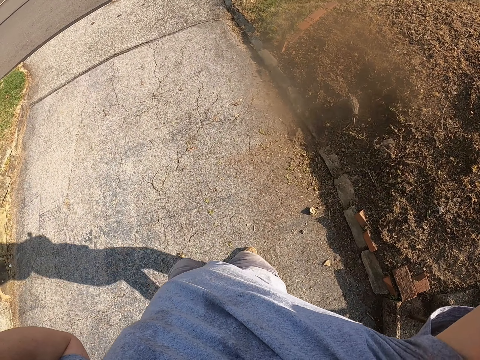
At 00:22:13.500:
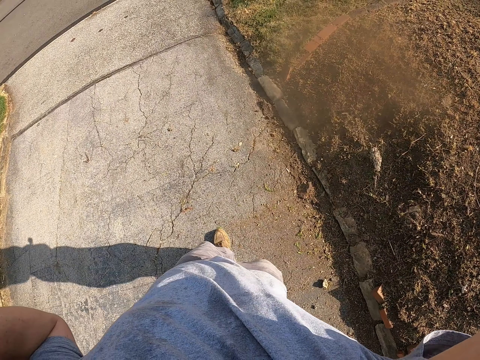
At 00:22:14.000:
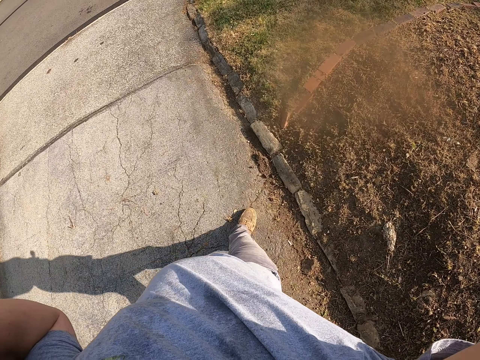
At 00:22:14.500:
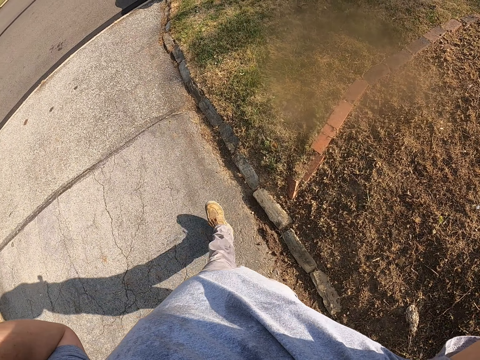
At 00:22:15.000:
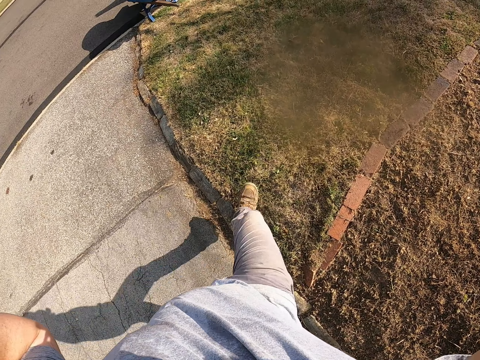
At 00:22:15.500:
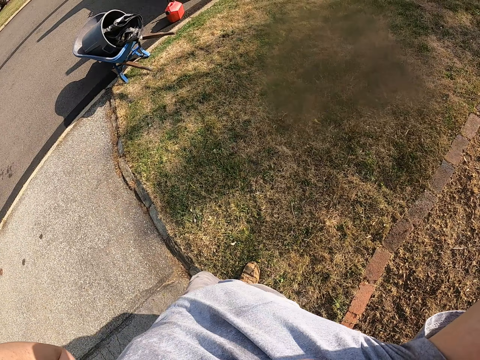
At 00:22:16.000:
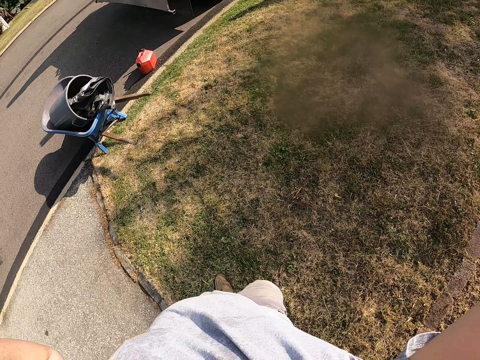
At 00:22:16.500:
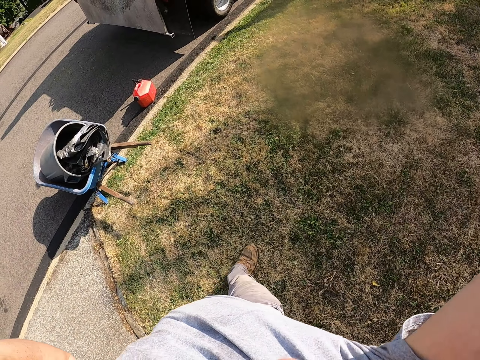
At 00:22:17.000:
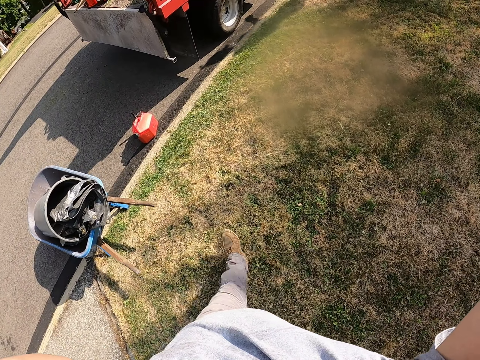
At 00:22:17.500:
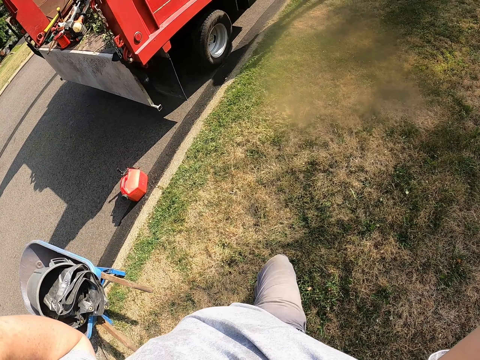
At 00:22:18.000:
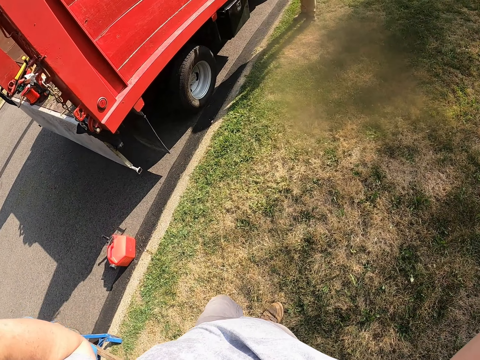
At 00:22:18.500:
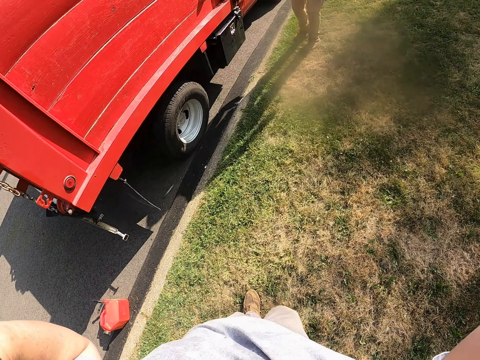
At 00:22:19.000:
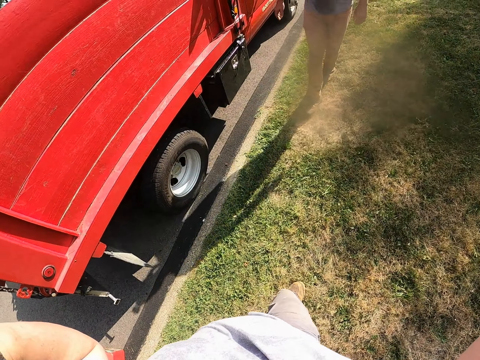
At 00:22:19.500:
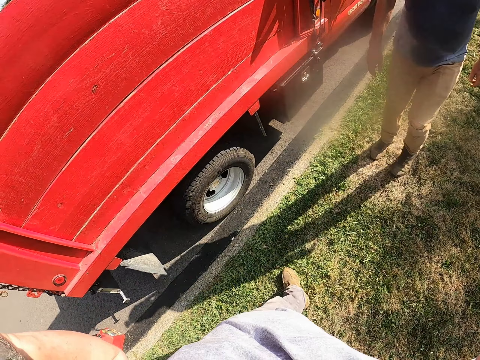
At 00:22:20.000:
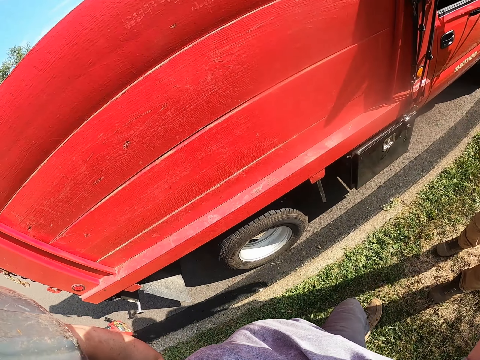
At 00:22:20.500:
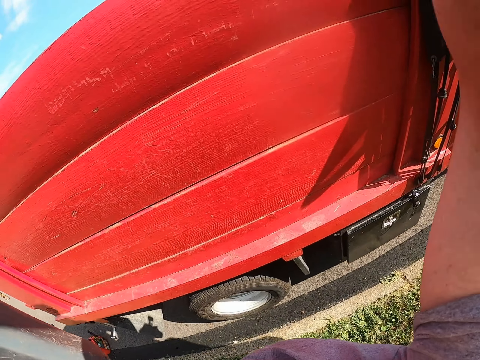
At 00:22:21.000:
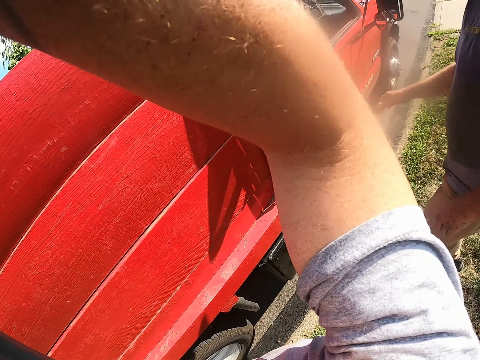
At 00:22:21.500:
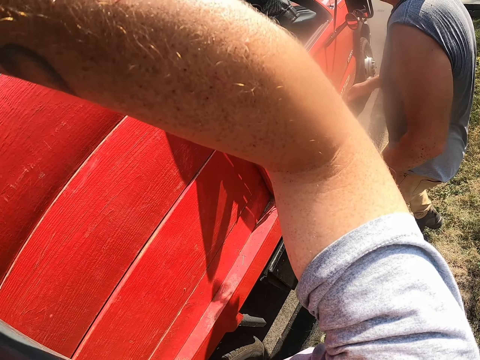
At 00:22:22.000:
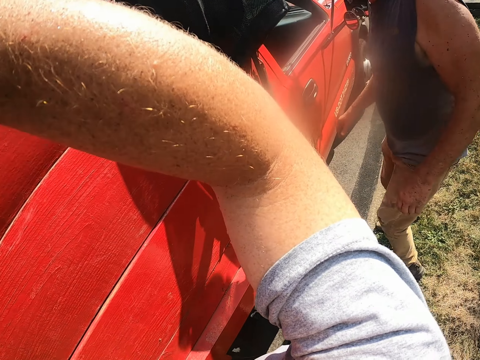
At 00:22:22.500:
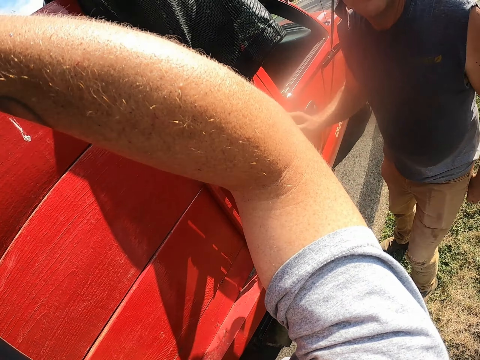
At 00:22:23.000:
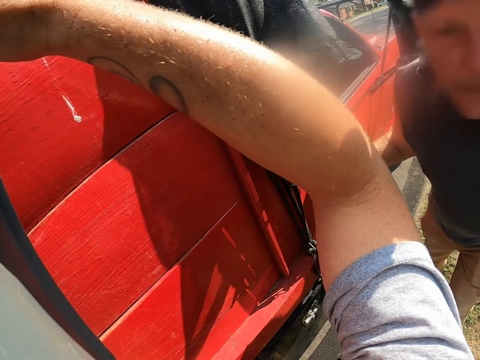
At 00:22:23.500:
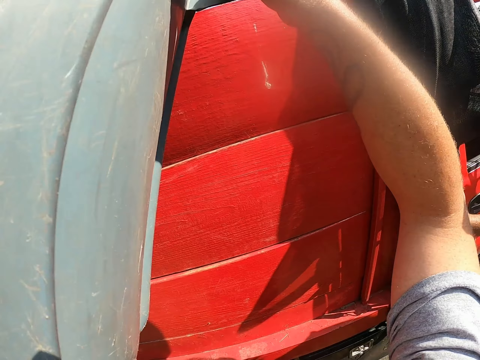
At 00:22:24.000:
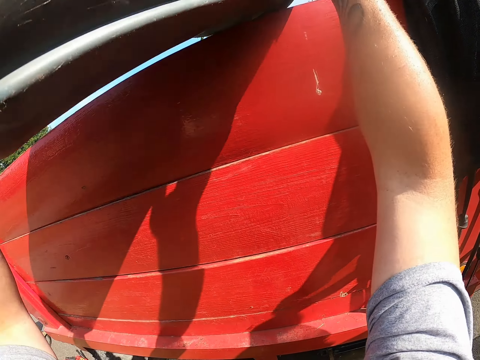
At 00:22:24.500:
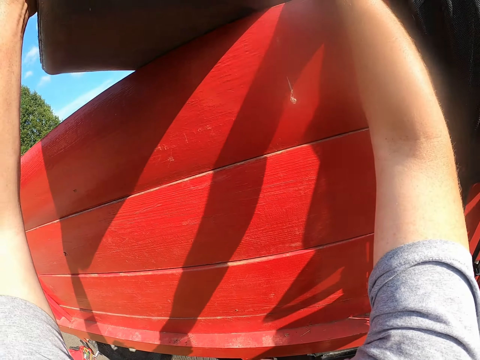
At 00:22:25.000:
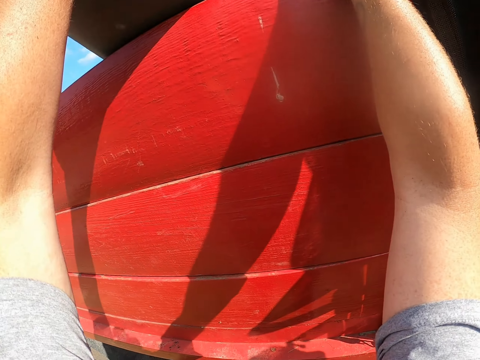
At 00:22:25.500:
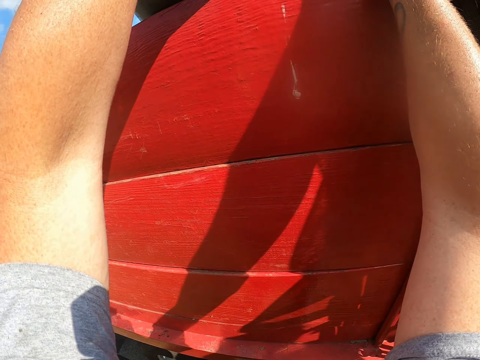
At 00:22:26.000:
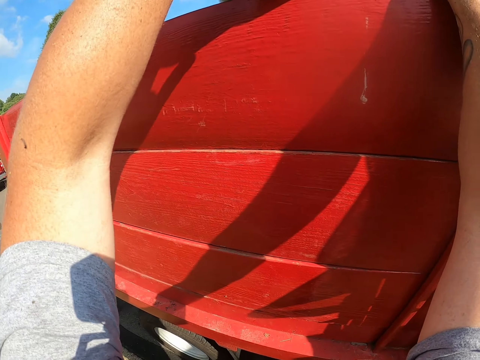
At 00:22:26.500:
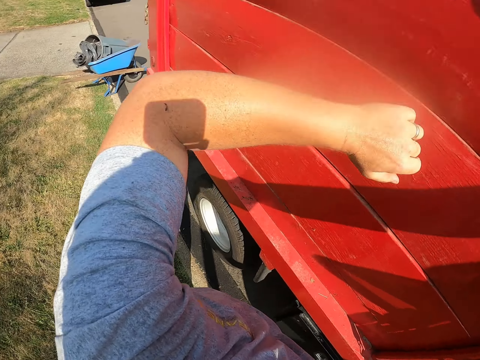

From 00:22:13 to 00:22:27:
The camera wearer walks on the grass. A man walks on the grass. He moves his body and opens a lorry door. The camera wearer pours the dirt on the back of the truck. They put a dust bin in the lorry.

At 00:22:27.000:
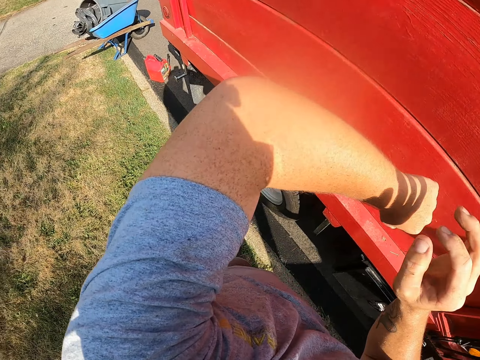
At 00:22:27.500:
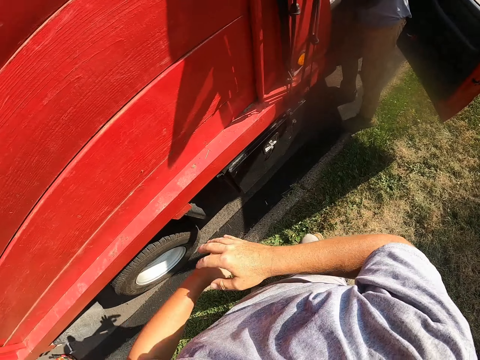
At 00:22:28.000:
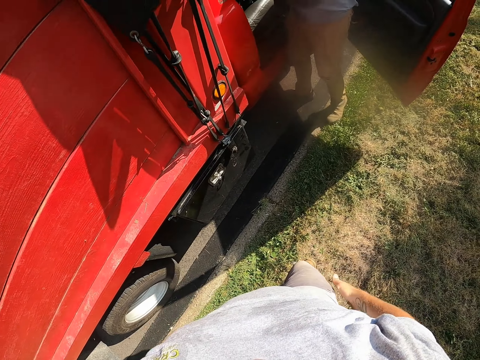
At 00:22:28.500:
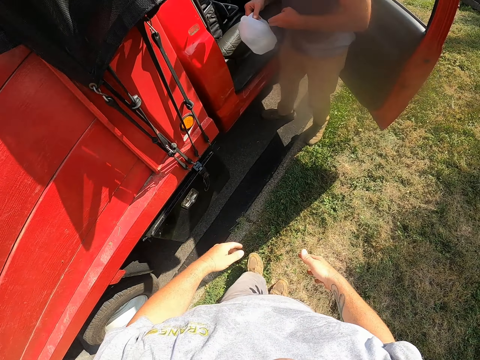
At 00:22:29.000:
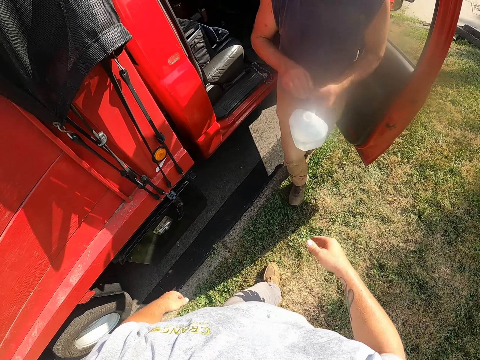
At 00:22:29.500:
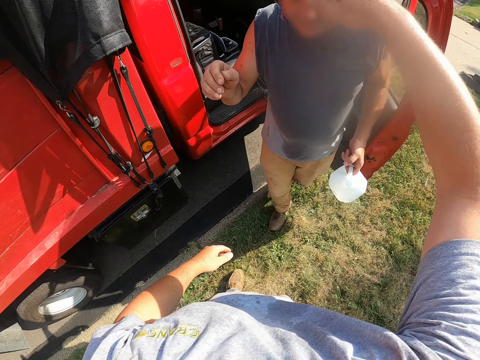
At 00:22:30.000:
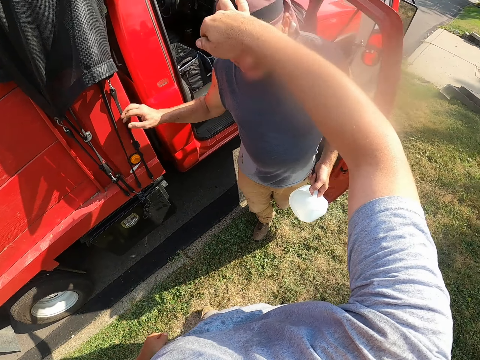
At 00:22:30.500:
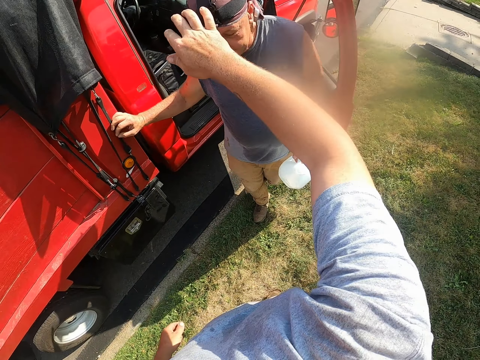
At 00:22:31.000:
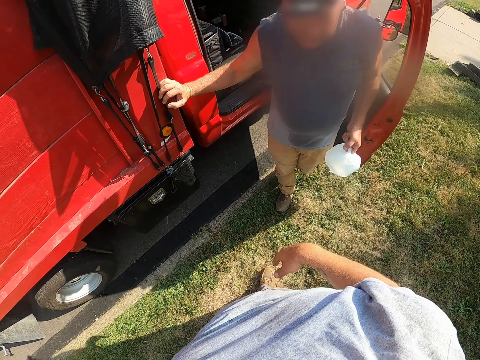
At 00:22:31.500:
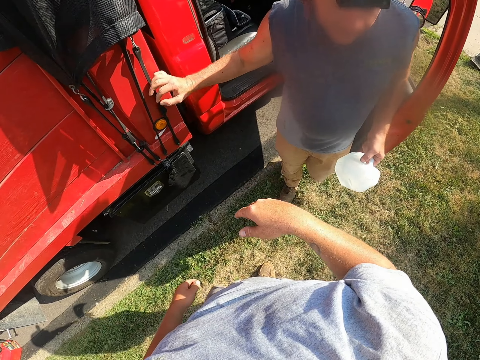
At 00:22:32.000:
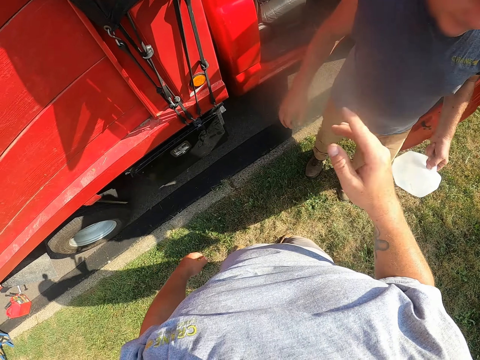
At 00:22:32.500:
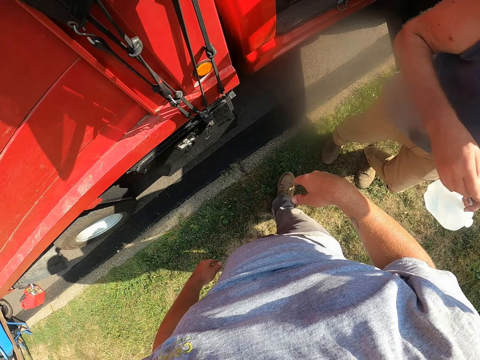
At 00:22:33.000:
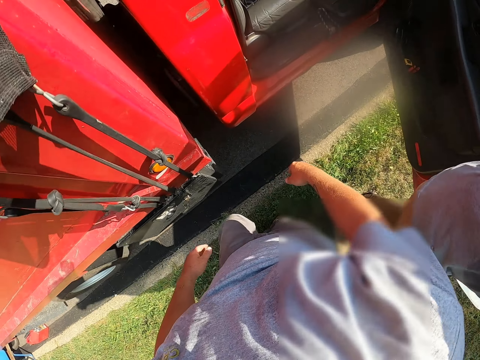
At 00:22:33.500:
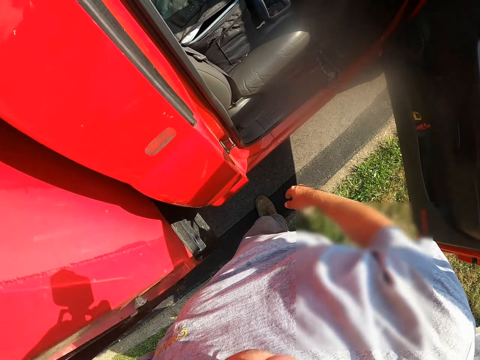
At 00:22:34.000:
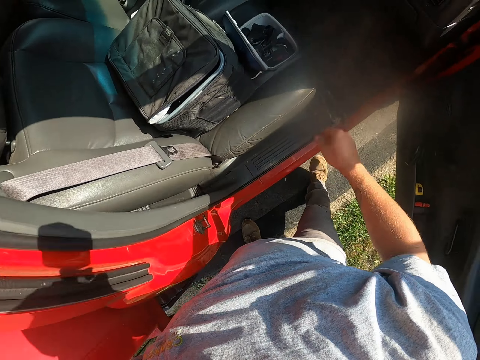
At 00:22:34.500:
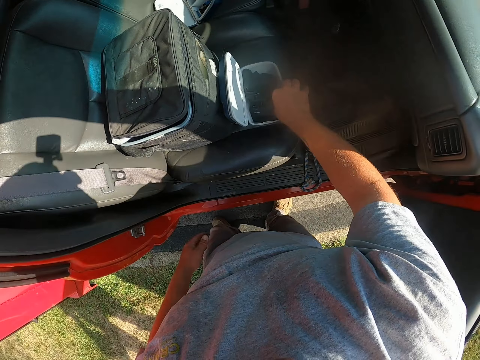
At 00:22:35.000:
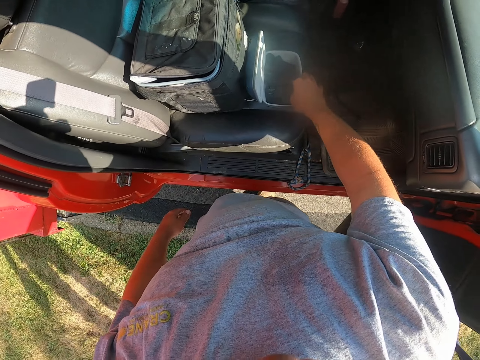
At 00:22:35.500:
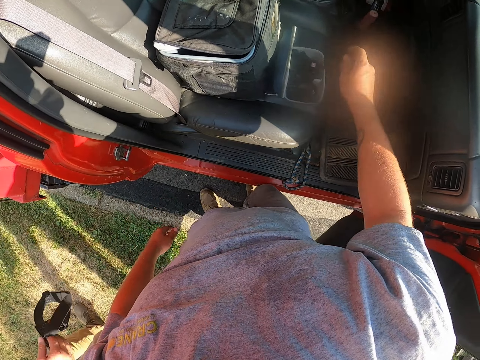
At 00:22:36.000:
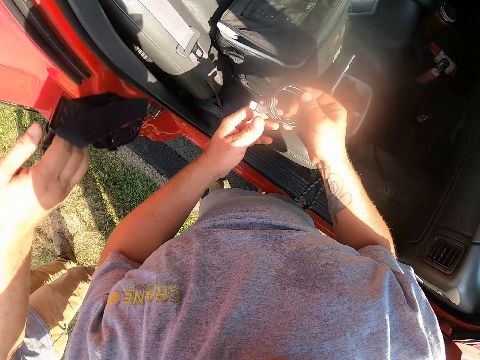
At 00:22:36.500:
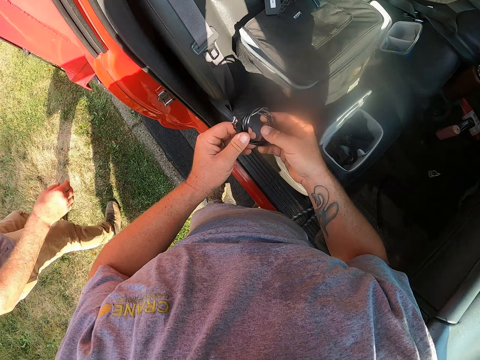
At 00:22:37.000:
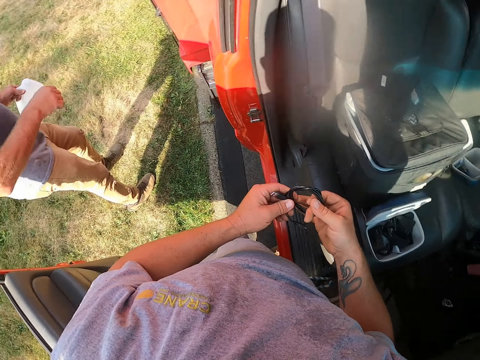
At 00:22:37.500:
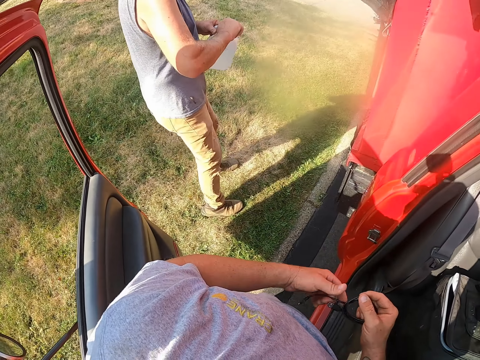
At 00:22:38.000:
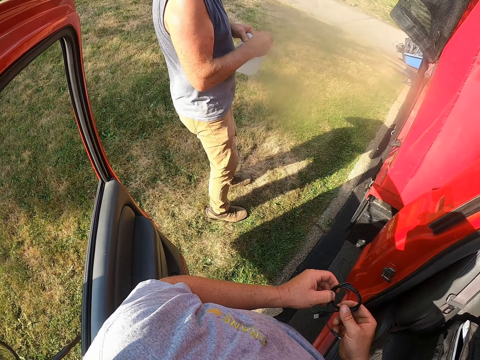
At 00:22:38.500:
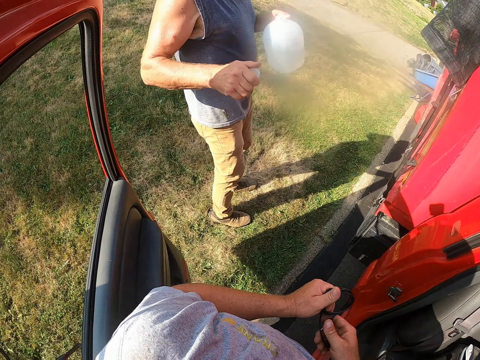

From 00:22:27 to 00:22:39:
The camera wearer looks around a verandah. A man holds a jerrican with both hands. The camera wearer walks around the verandah. He adjusts the camera of another man and interacts with the other man. He moves his hand. The other man walks on the grass. The camera wearer walks to the truck. He picks up a cable from a box. The other man throws the camera in the truck. He walks around the lorry. He opens the lid of the jerrican. The camera wearer adjusts the cable on his hands.
